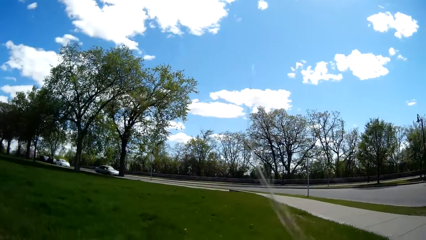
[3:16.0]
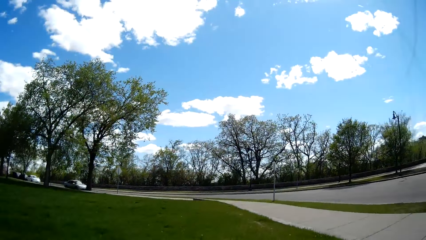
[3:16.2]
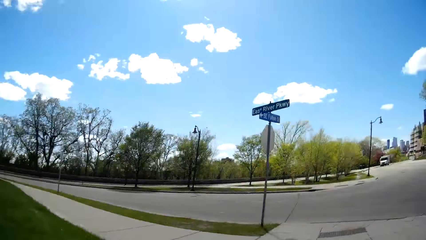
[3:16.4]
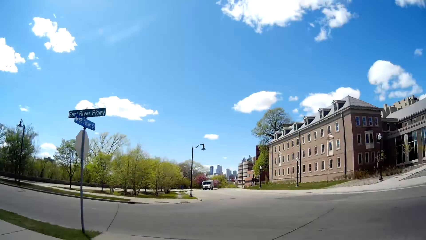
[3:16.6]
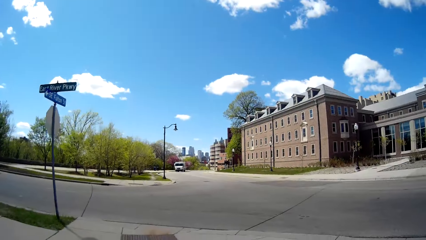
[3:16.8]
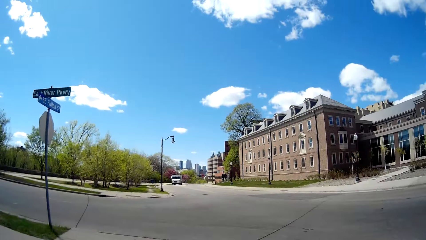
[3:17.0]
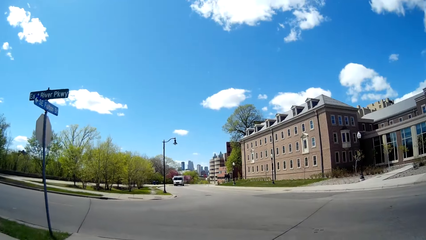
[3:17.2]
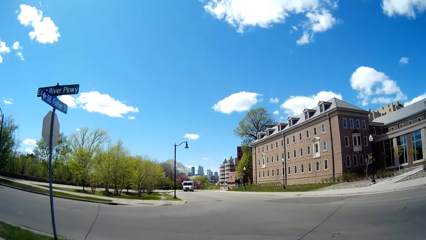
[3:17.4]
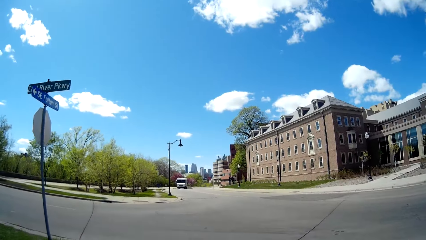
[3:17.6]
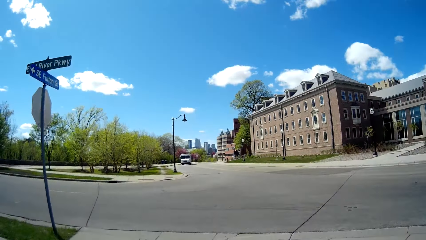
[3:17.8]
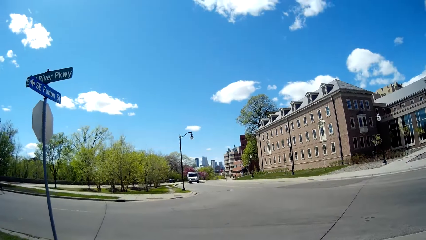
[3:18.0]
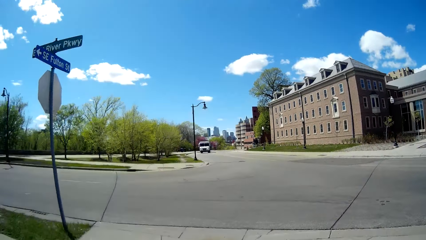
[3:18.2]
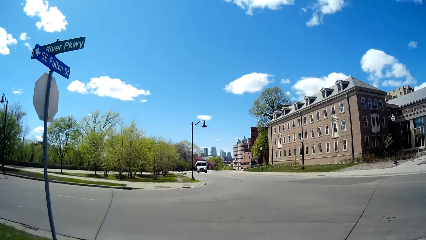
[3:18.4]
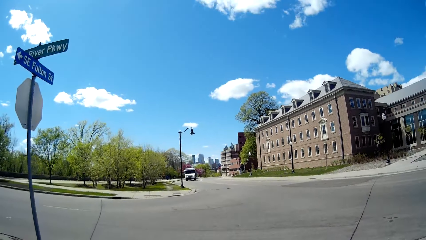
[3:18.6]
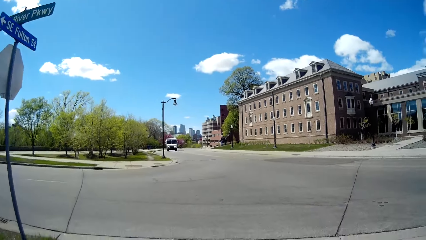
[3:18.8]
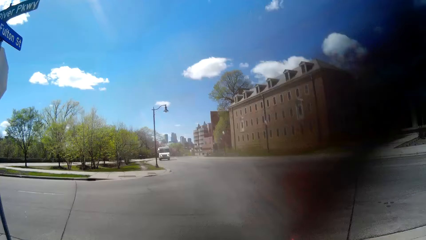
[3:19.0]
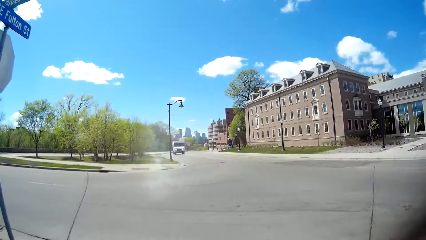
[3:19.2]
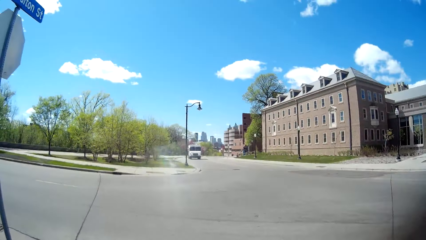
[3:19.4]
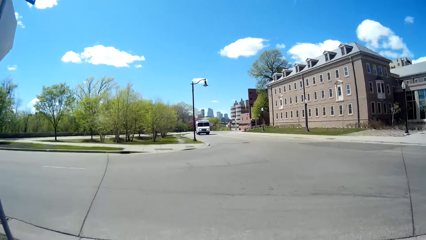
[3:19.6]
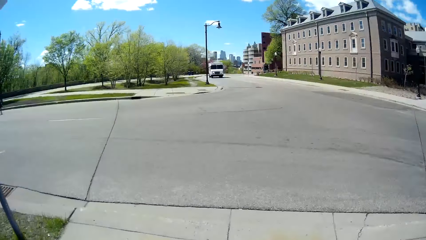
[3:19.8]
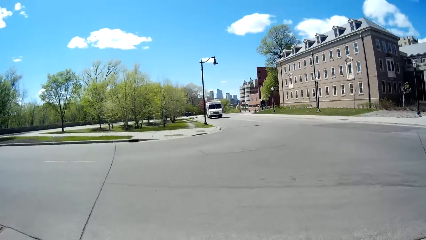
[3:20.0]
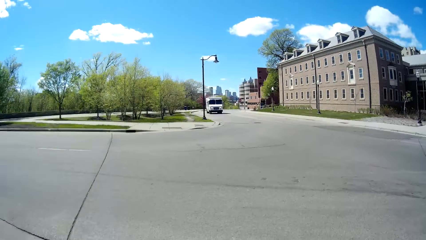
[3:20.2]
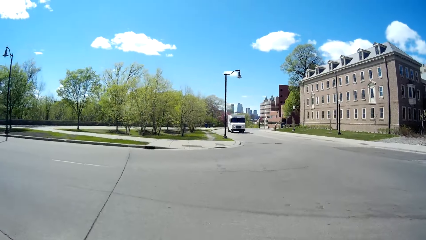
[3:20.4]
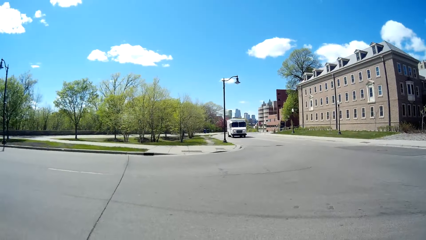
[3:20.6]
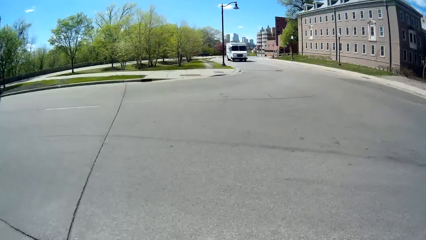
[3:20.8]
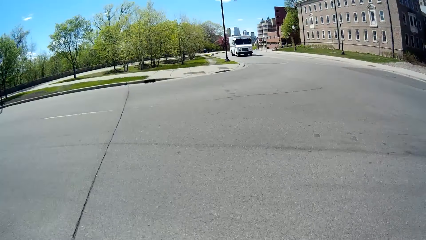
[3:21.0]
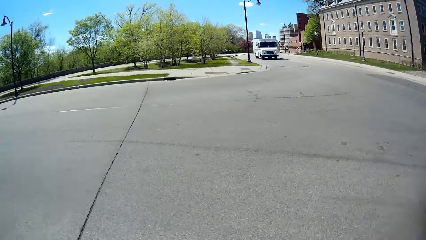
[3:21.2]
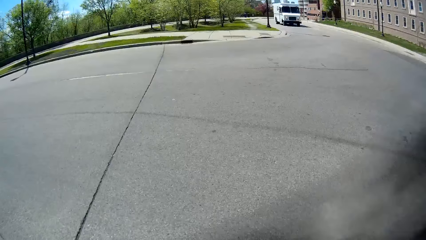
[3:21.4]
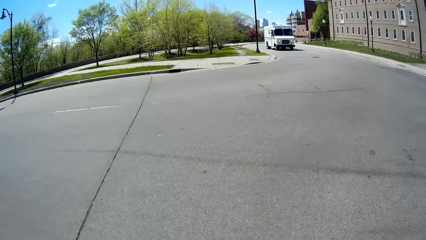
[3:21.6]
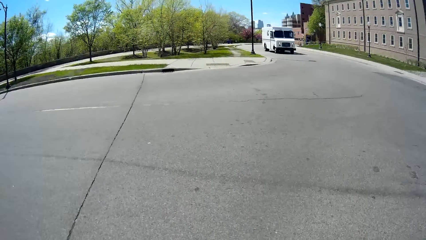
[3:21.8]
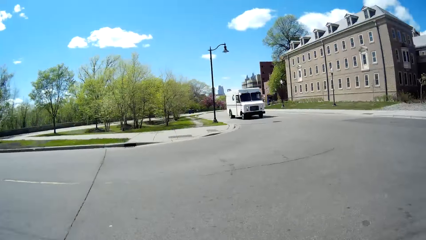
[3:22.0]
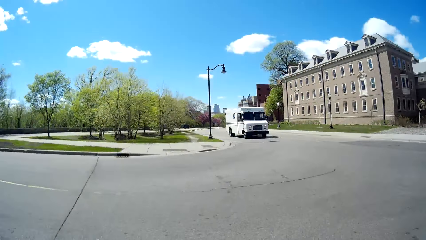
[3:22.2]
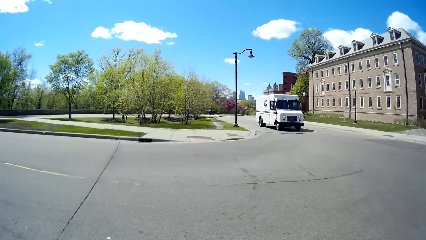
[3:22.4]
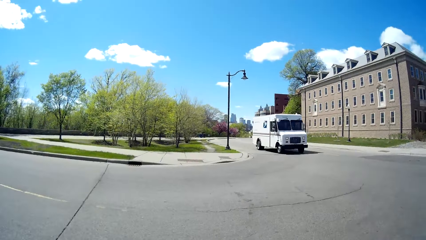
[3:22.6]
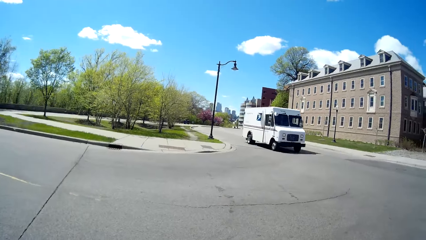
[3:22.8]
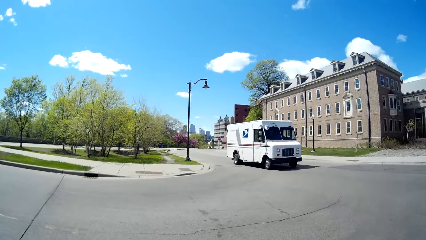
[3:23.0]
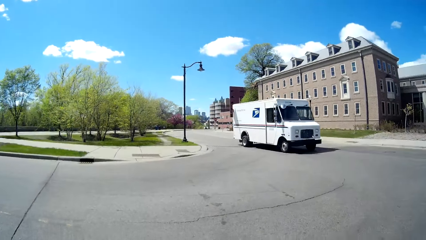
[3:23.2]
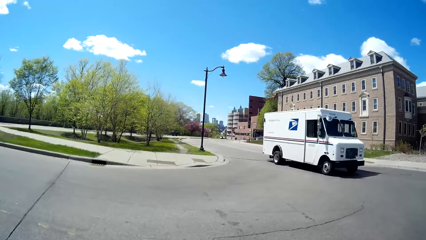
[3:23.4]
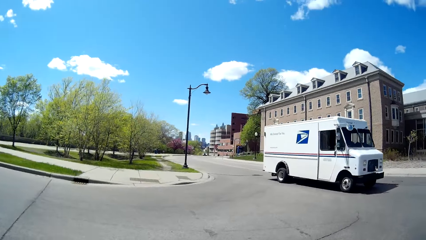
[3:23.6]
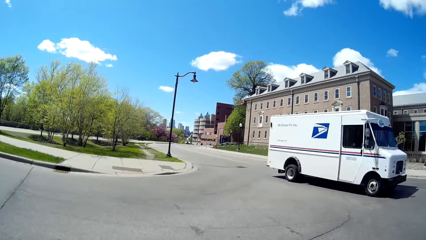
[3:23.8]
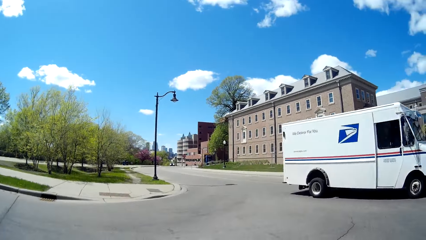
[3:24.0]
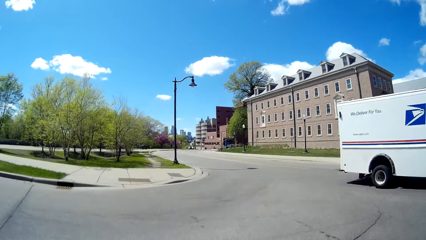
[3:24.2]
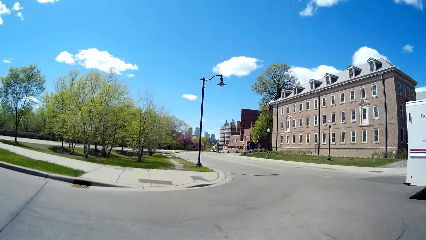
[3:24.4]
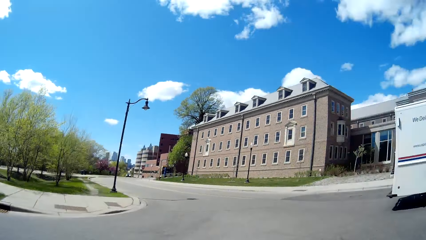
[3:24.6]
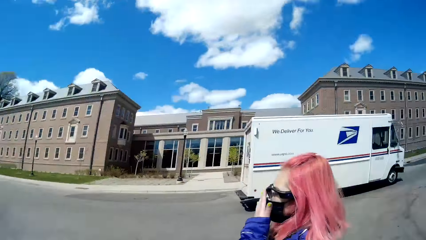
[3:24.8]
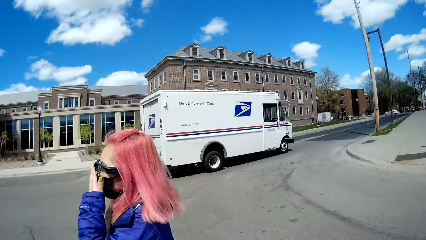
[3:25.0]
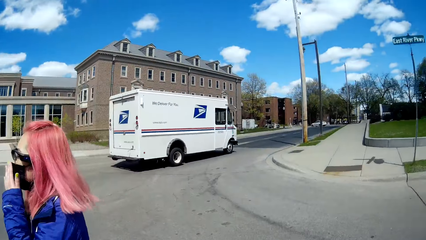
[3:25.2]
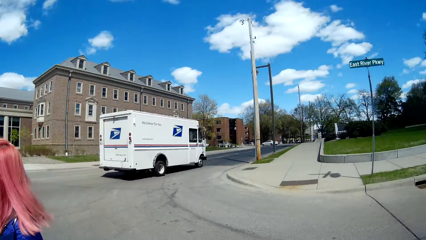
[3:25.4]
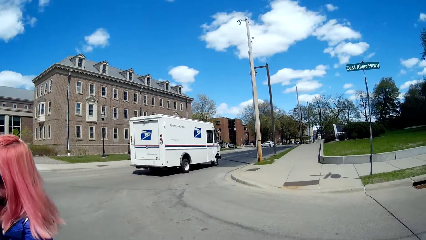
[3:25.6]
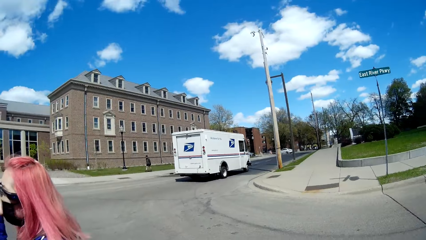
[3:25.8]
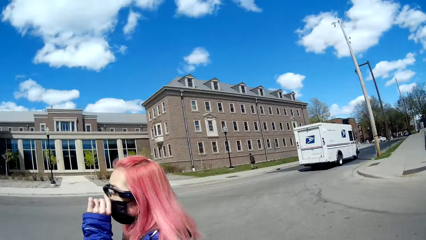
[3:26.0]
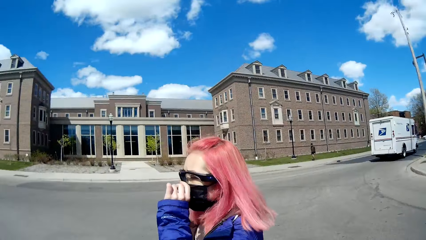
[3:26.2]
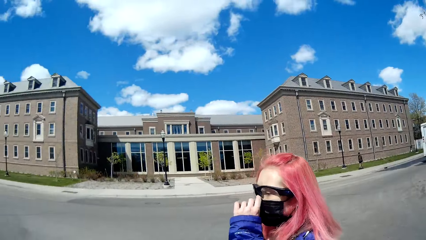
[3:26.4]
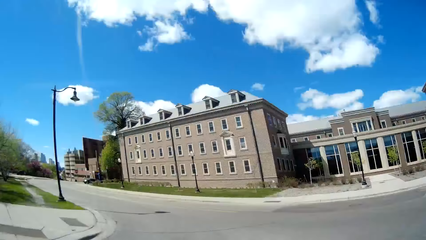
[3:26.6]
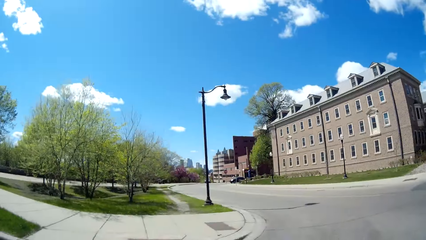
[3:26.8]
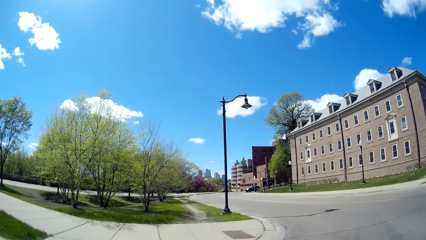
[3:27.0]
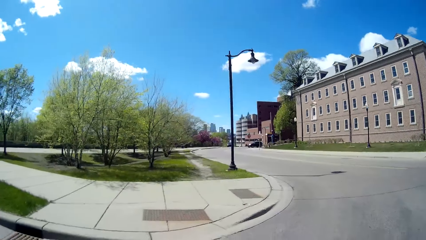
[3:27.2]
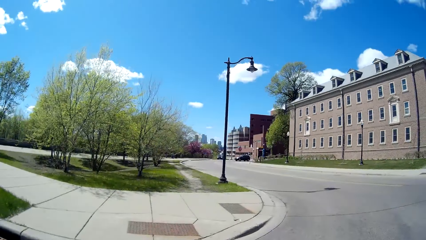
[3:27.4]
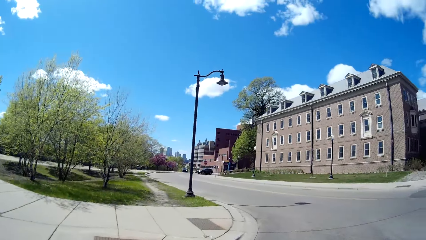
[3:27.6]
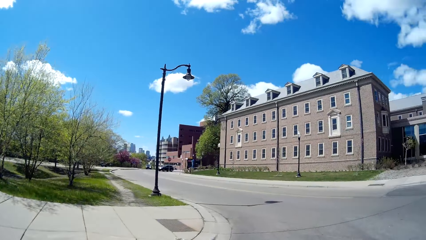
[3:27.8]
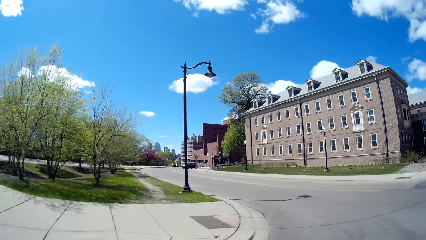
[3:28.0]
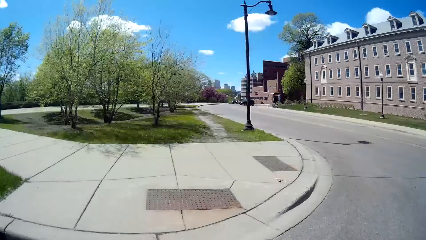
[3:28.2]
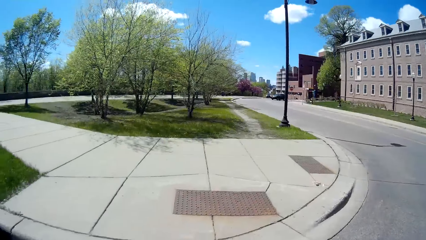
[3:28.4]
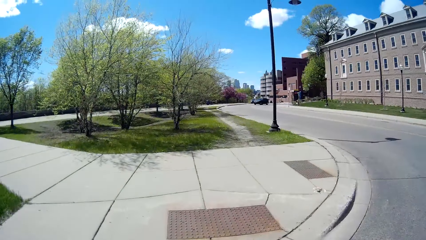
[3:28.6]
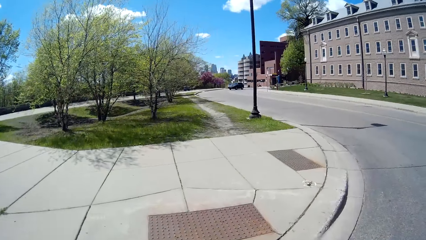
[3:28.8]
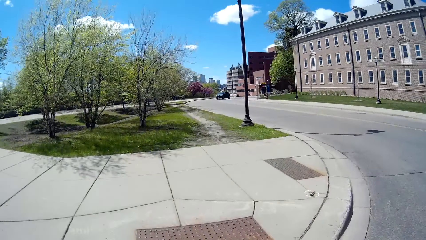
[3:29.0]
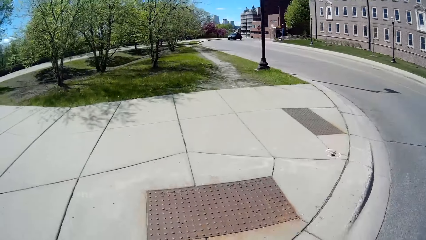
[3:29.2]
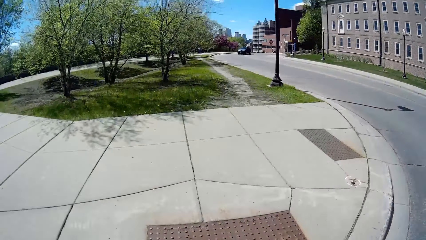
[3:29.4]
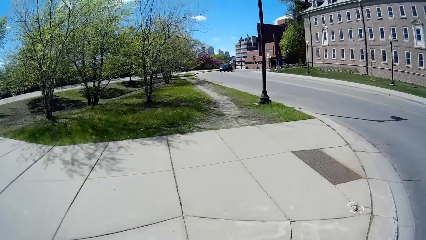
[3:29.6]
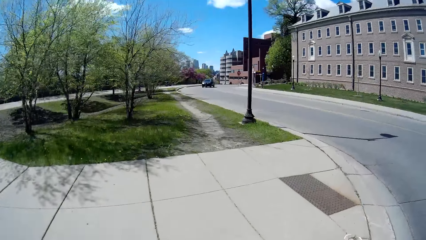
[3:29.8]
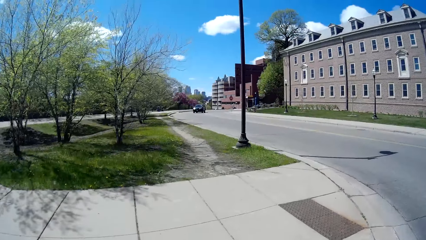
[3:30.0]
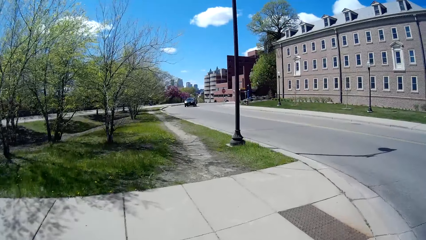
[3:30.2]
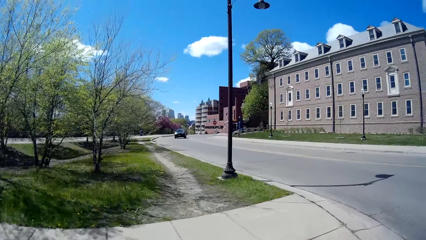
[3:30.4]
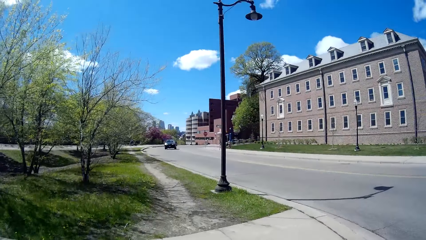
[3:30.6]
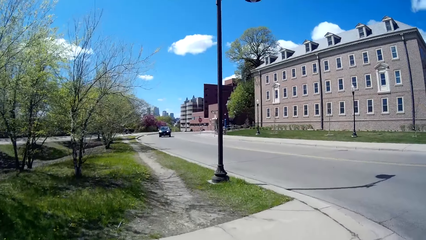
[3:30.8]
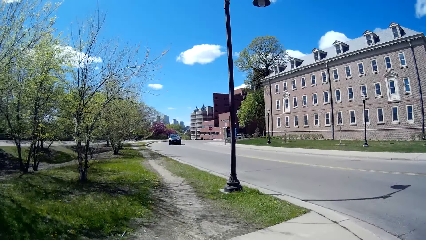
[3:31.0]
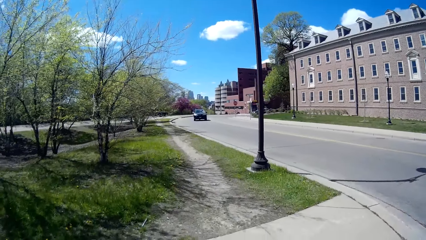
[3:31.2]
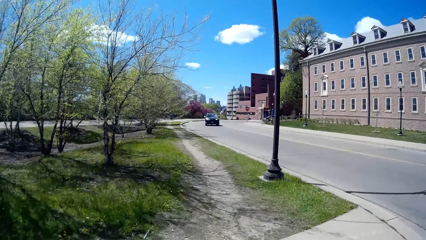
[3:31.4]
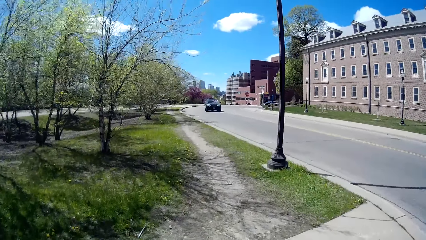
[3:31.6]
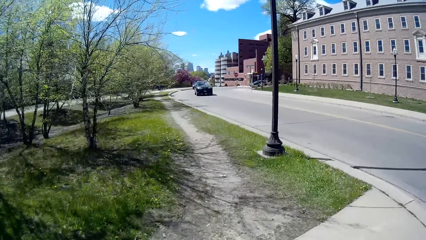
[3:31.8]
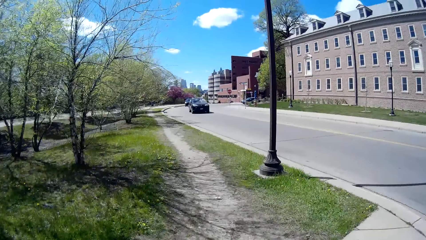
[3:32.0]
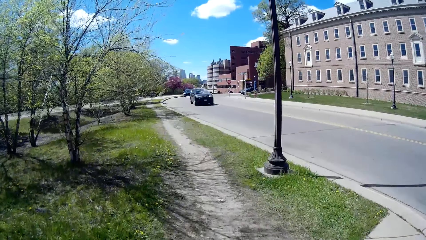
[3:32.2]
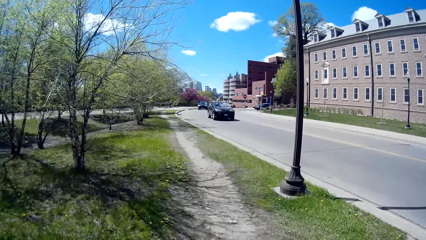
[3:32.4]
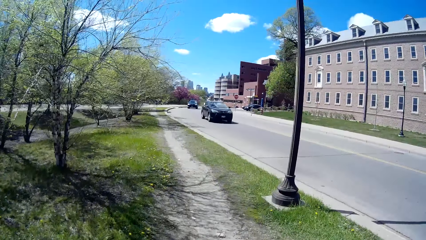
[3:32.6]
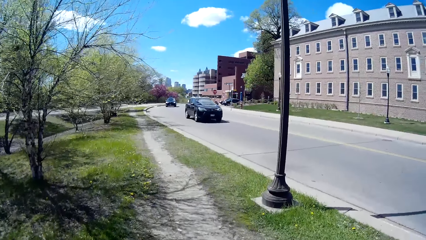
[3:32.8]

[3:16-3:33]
A white van drives past the camera wearer. The camera wearer walks across the road. They look around, look at a woman, and walk.
